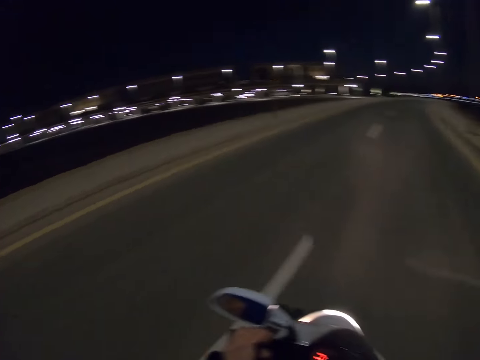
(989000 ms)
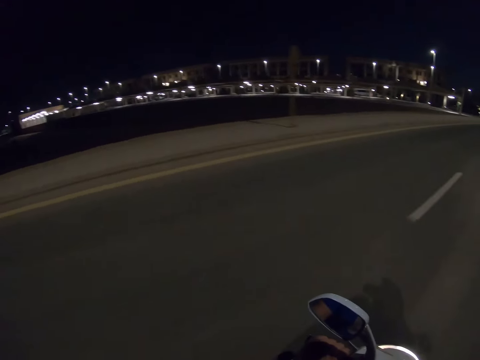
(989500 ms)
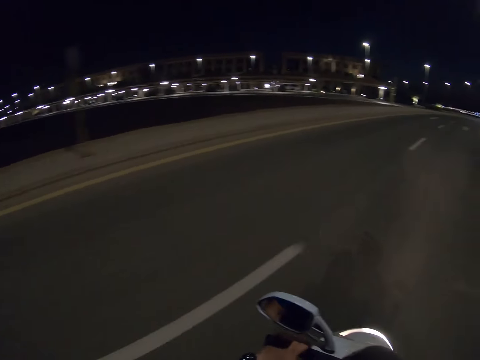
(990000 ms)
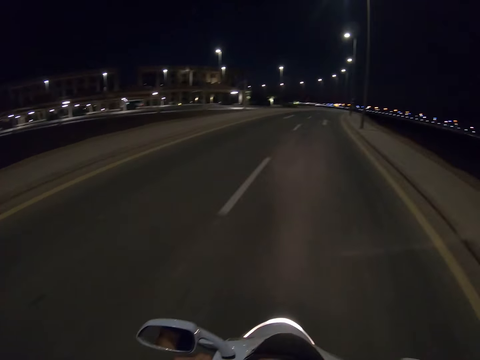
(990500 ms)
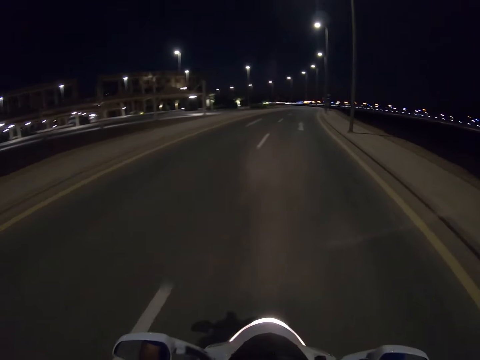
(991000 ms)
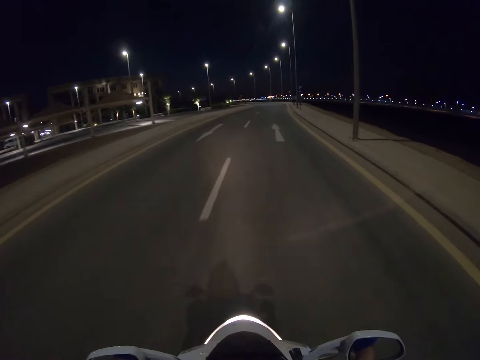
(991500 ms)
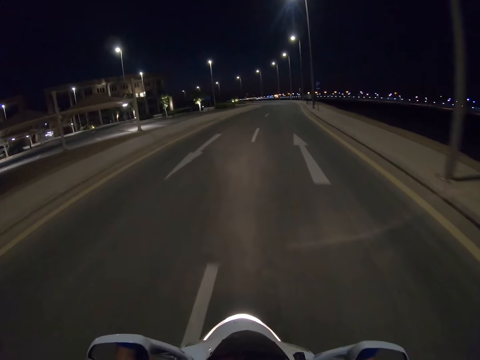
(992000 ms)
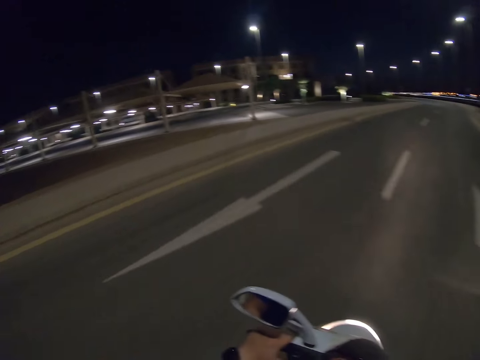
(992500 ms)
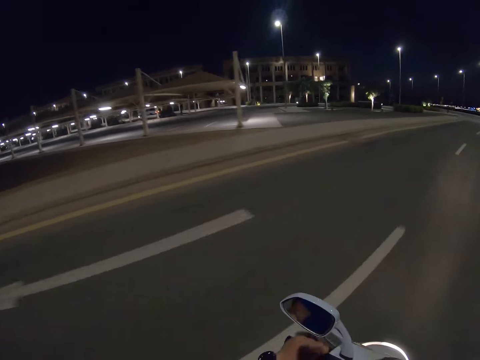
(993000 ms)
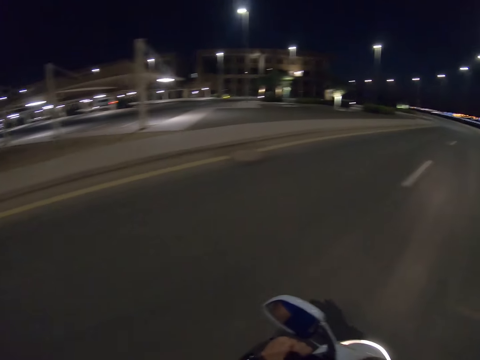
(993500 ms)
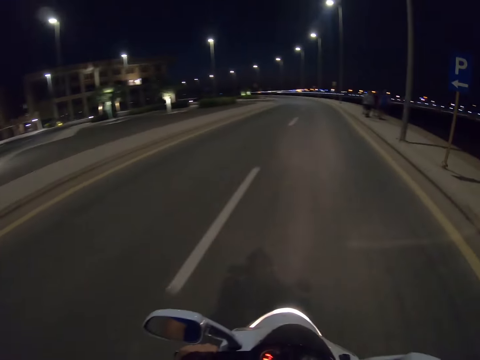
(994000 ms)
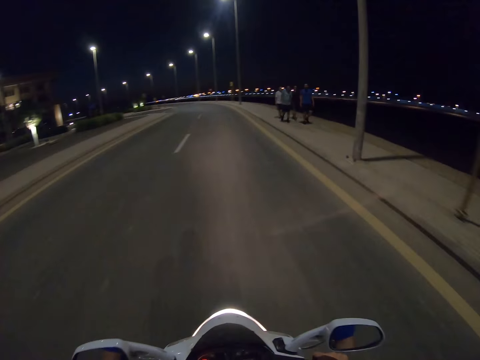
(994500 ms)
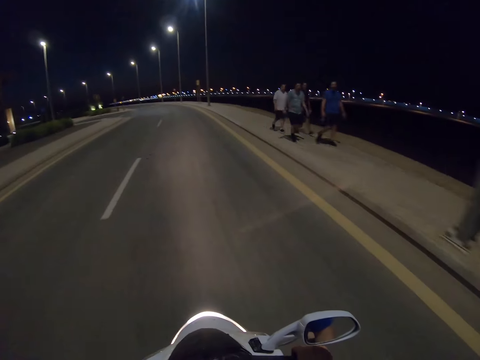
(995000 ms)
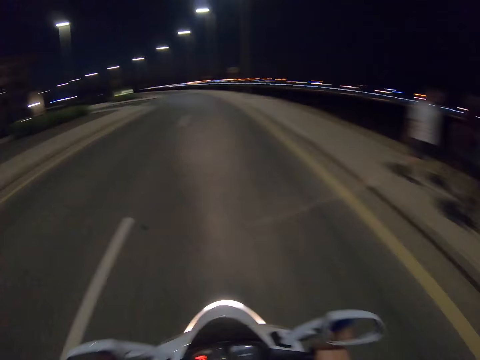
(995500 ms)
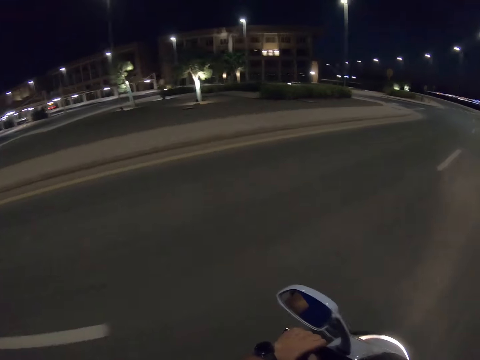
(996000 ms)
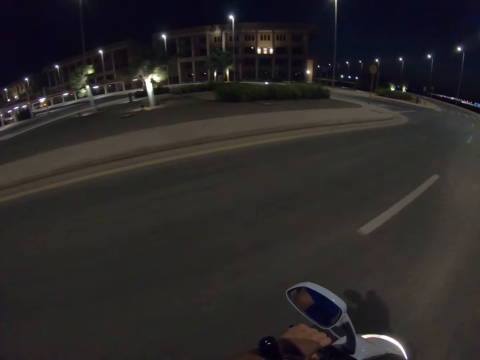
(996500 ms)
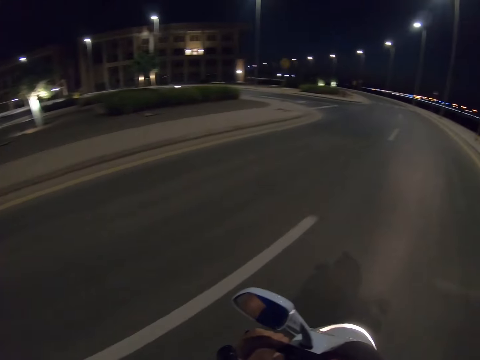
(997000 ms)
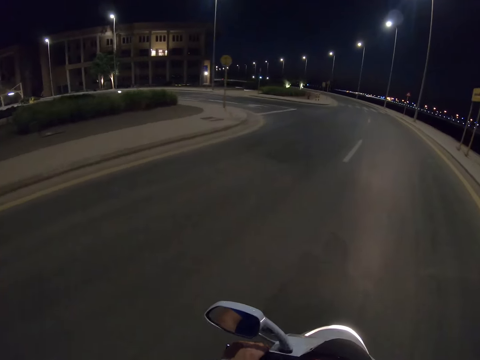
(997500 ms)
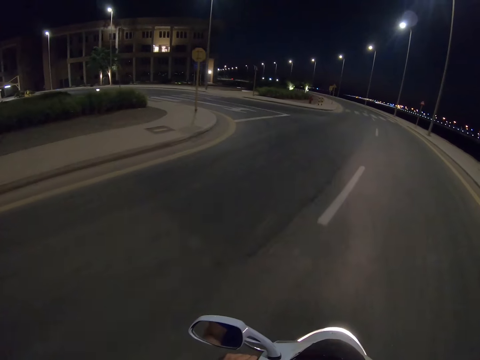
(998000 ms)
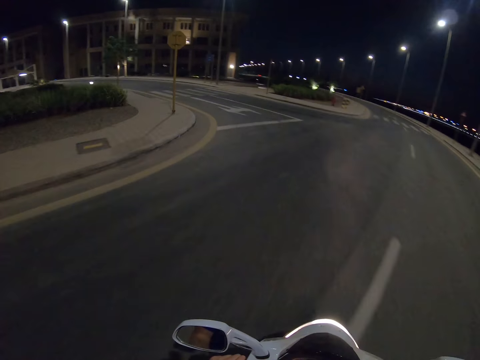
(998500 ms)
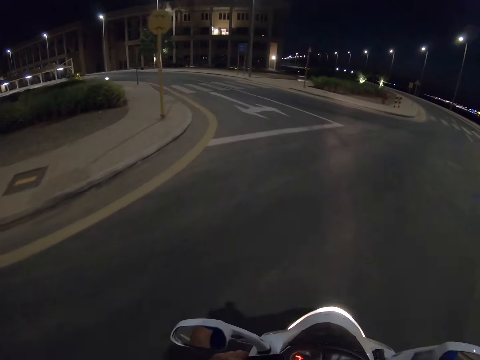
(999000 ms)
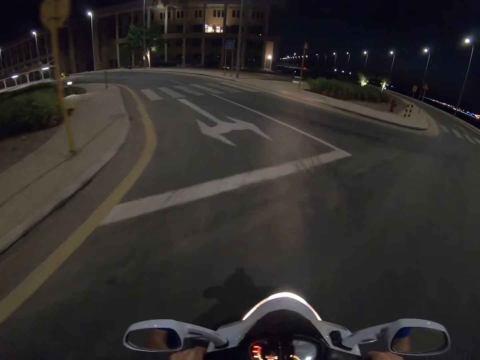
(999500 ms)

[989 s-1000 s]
The camera wearer looks around the road. They ride a motorbike on the road.

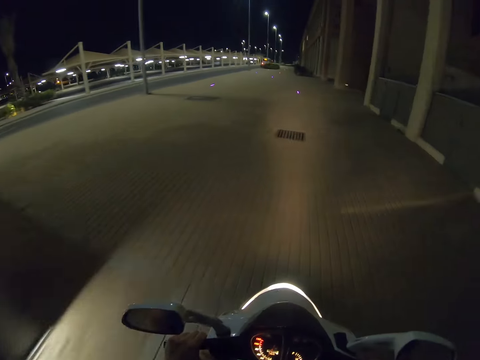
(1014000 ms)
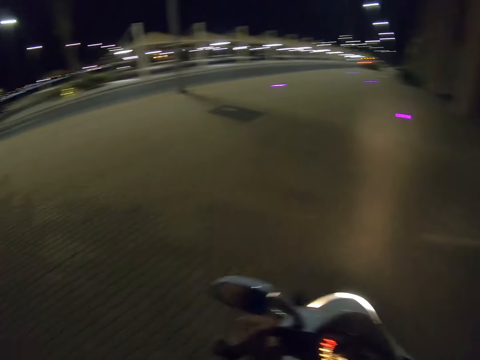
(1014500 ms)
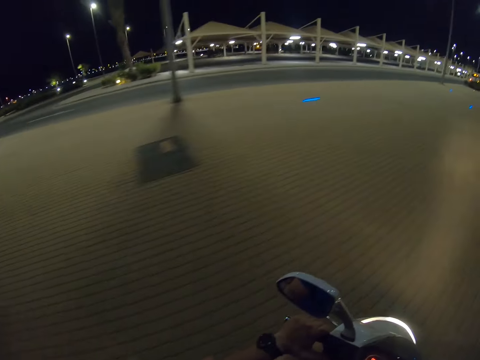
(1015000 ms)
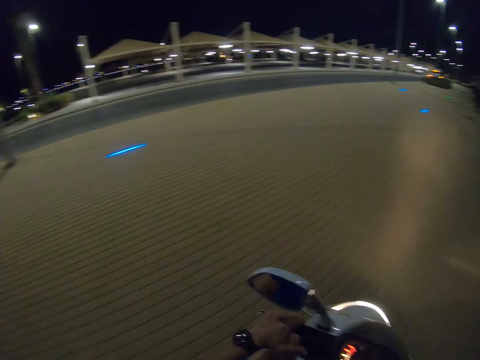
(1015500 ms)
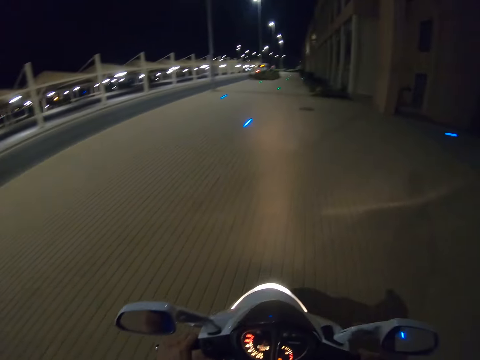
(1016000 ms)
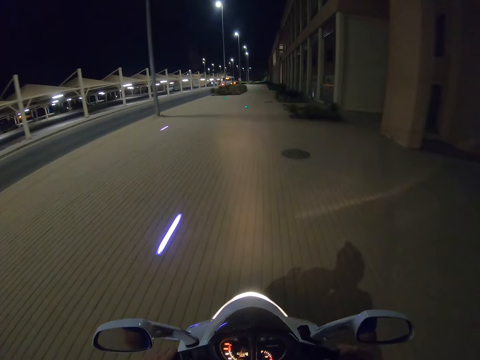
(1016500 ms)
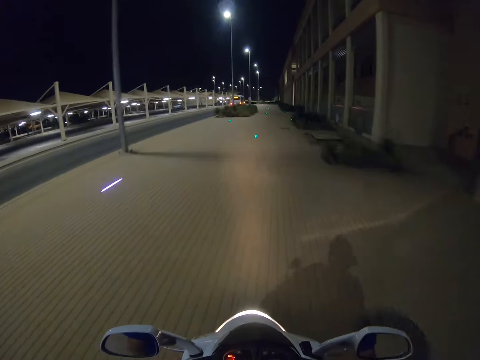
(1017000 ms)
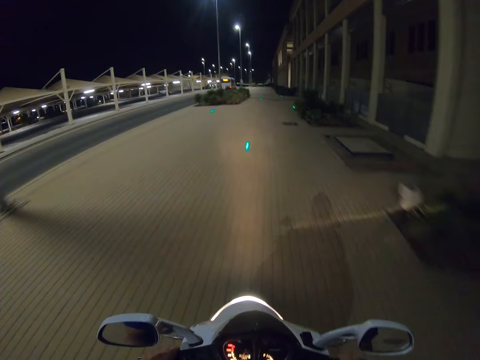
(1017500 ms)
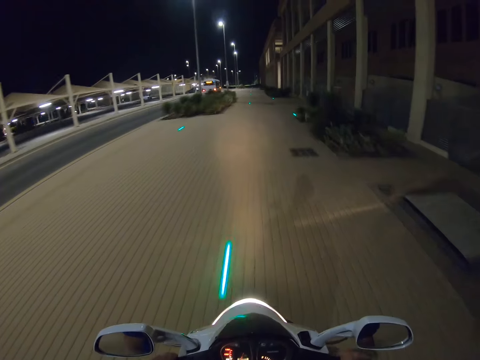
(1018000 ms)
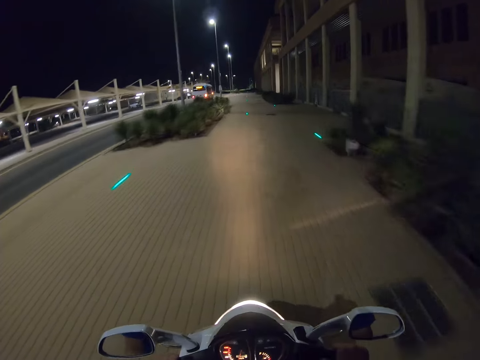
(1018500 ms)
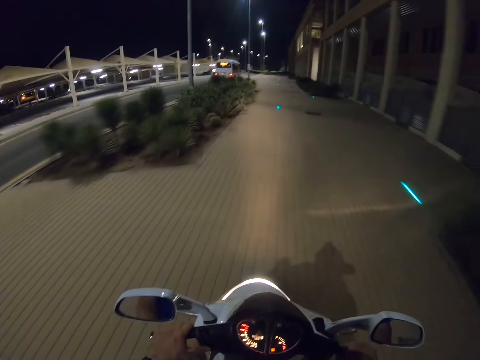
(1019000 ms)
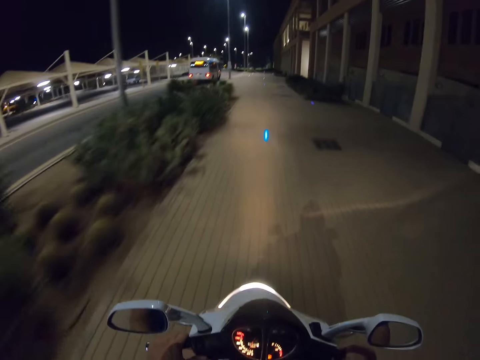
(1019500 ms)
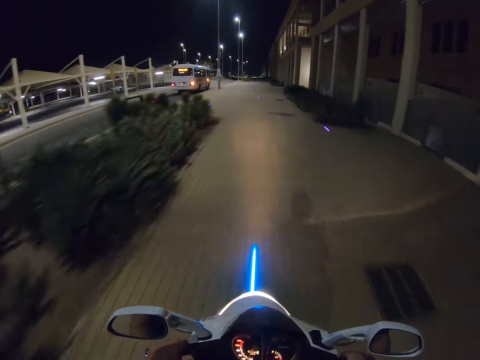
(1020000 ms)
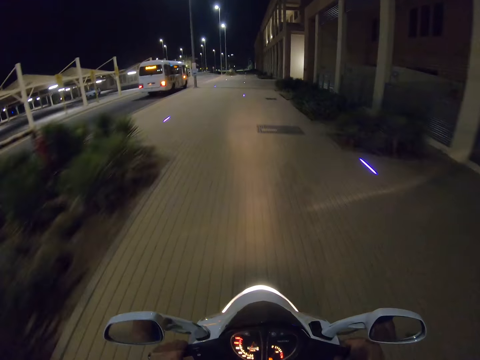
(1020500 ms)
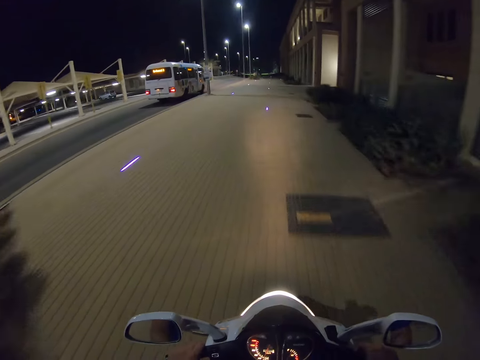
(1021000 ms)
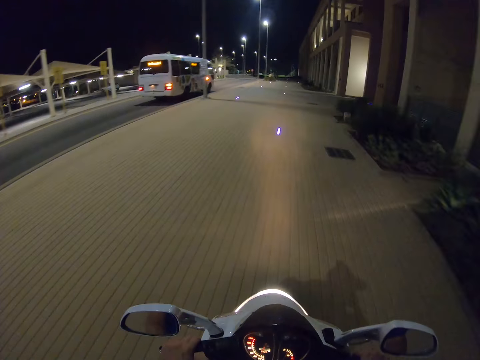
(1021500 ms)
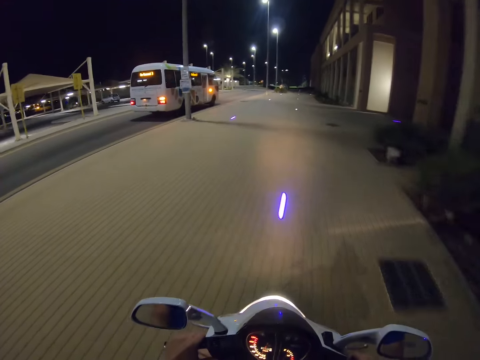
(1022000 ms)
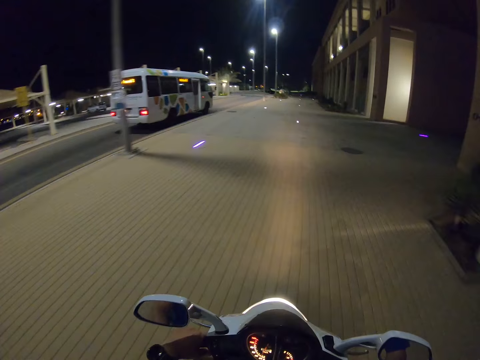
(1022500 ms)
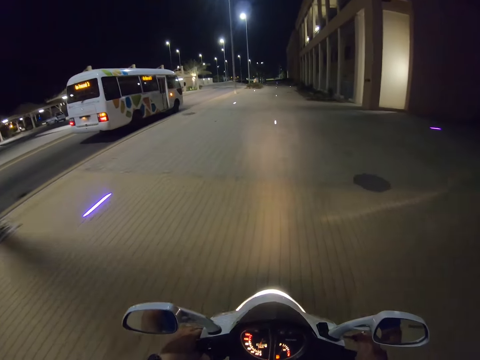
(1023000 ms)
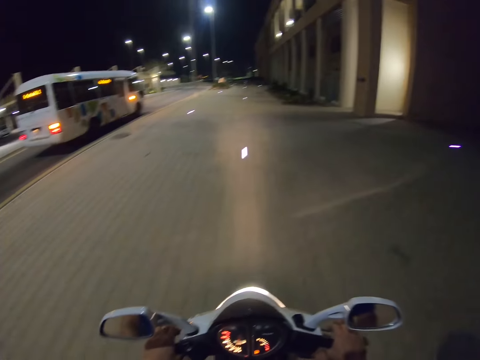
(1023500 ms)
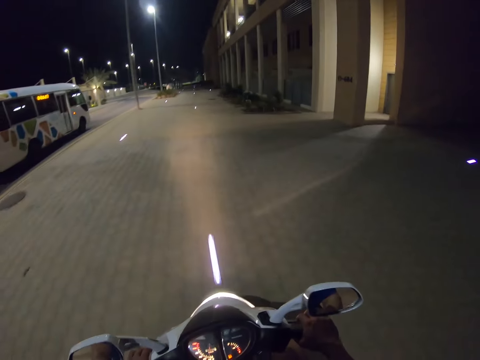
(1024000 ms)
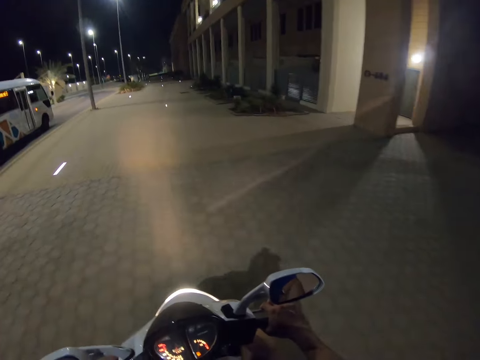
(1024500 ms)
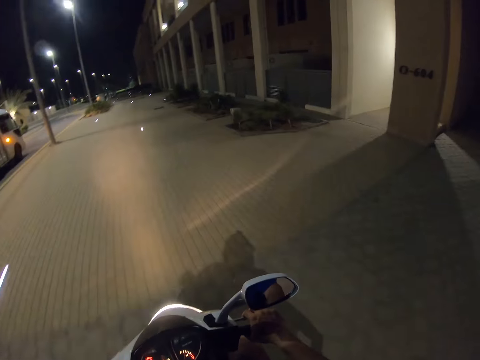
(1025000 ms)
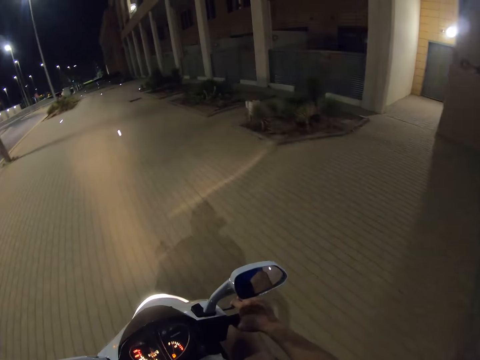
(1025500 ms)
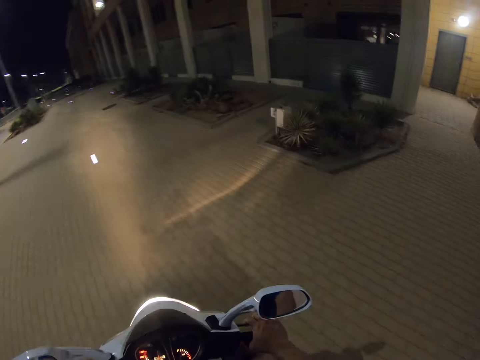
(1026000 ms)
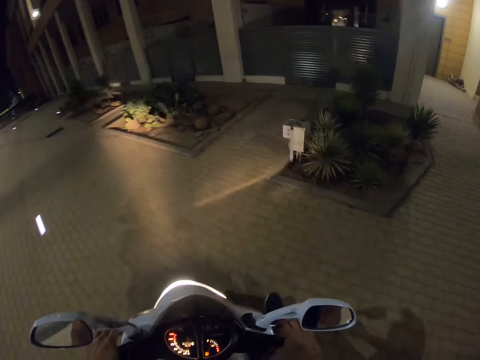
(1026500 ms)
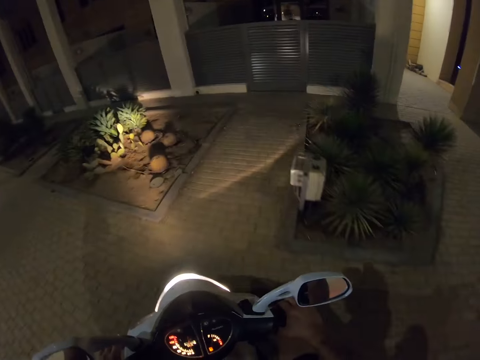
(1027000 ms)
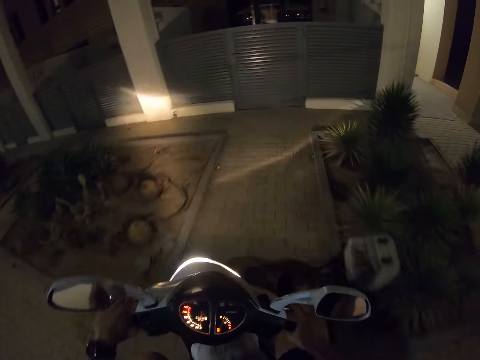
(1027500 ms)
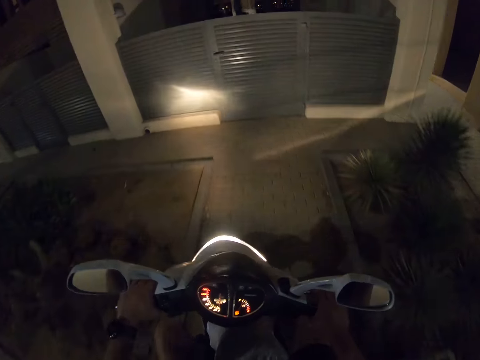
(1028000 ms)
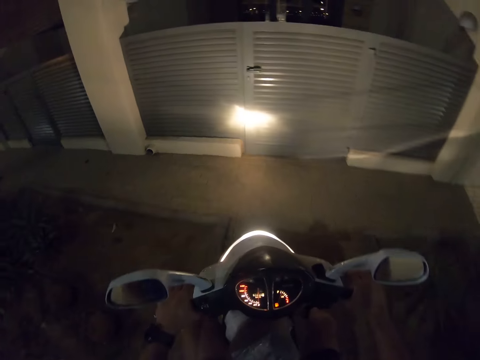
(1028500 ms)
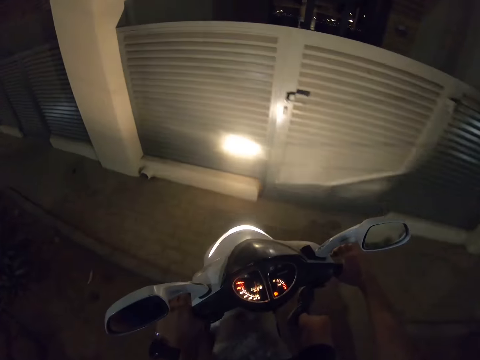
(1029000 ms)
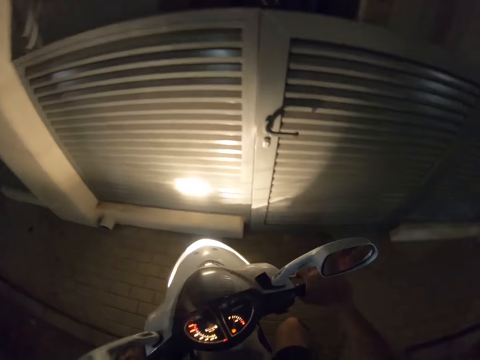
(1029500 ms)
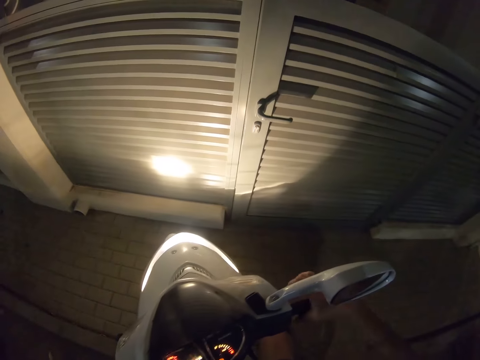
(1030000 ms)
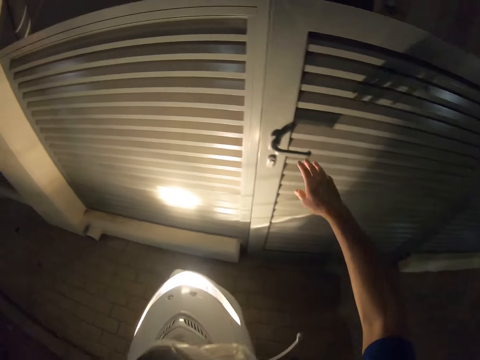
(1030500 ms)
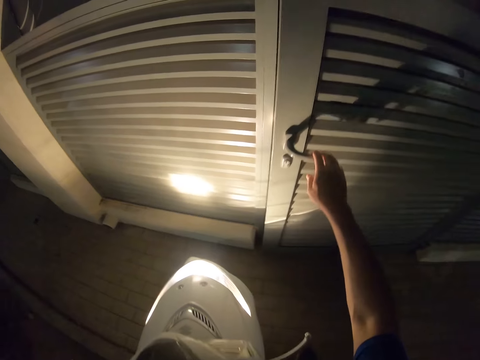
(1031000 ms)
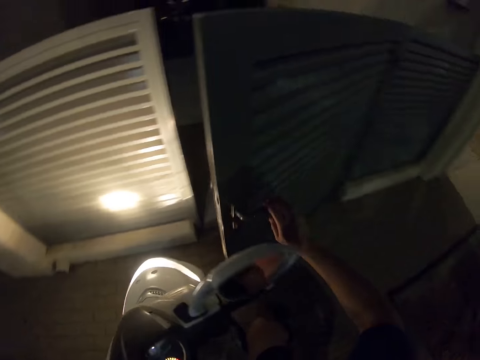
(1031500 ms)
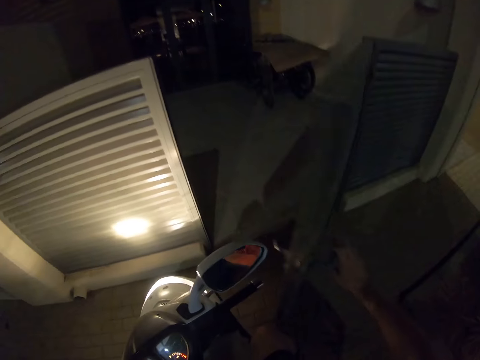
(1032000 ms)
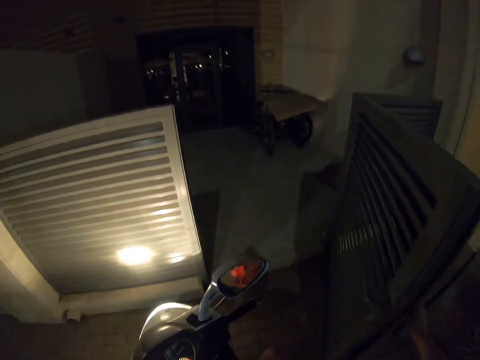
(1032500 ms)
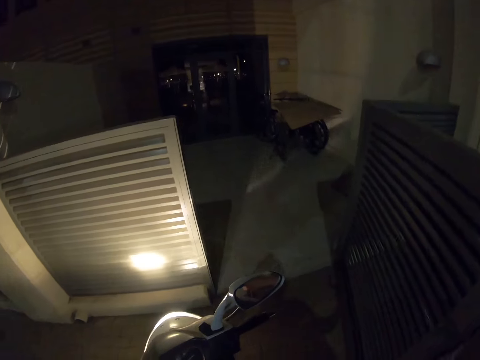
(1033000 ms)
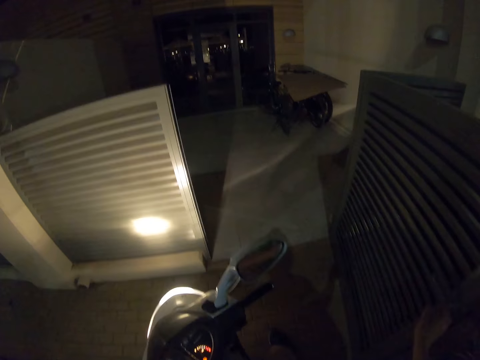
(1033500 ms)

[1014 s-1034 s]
The camera wearer looks around the road. They ride a motorbike on the road. They wait at the gate. They open a garage door.
